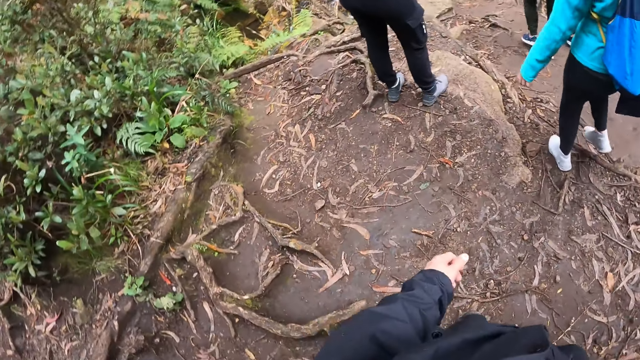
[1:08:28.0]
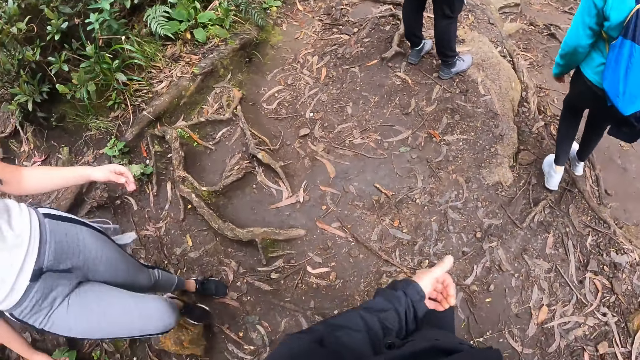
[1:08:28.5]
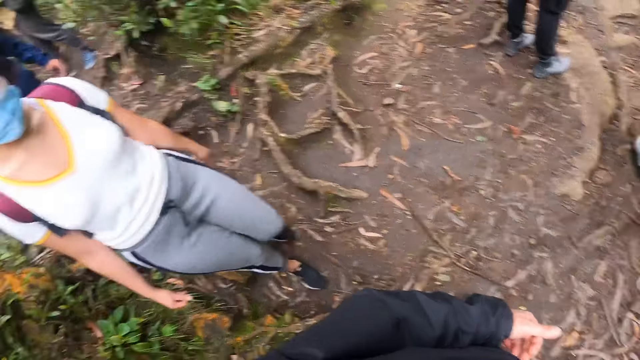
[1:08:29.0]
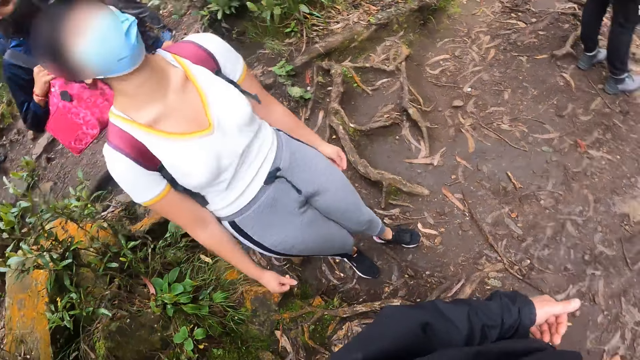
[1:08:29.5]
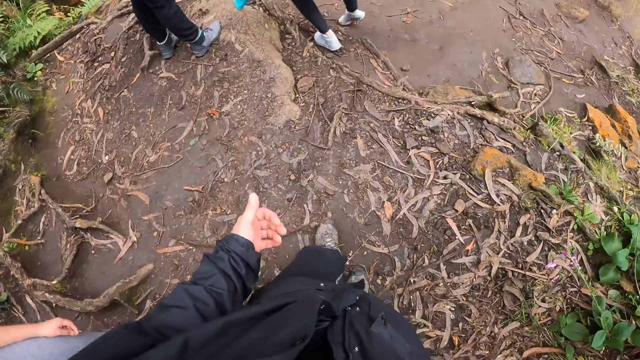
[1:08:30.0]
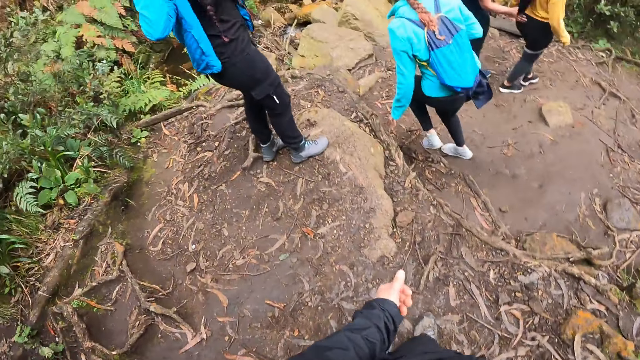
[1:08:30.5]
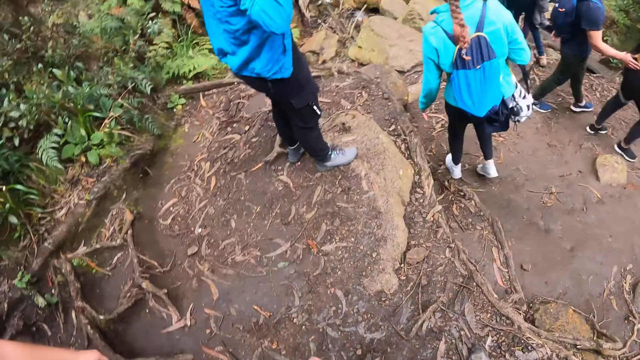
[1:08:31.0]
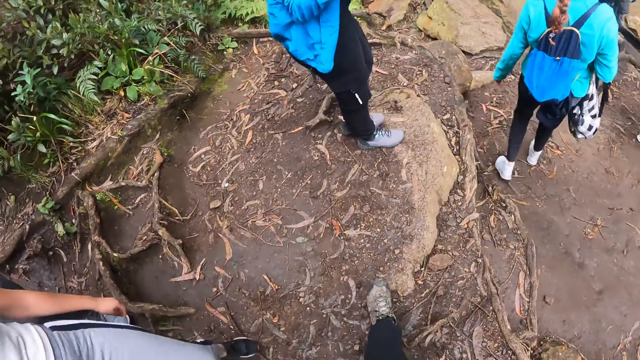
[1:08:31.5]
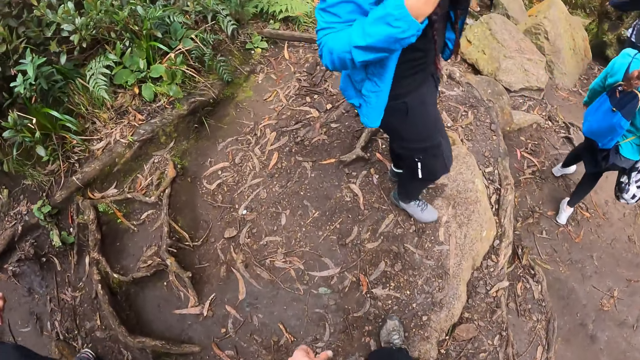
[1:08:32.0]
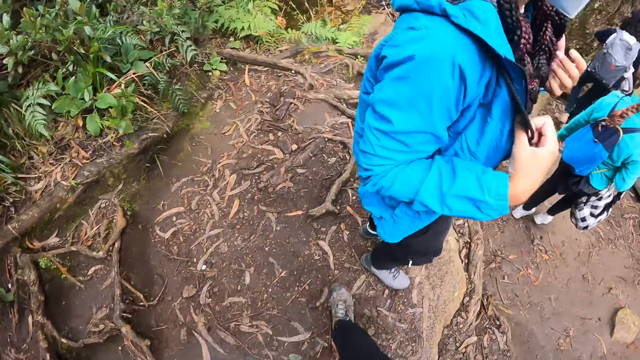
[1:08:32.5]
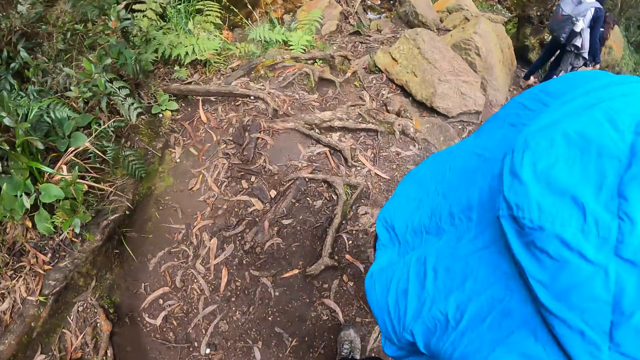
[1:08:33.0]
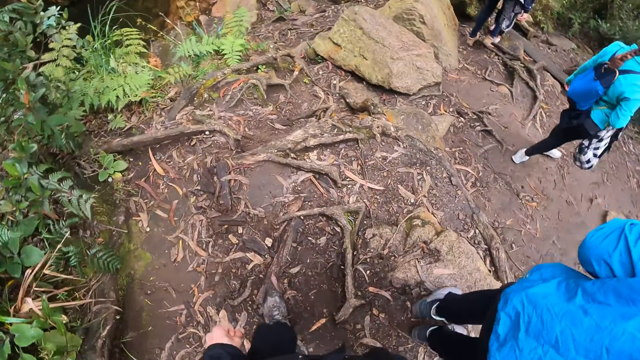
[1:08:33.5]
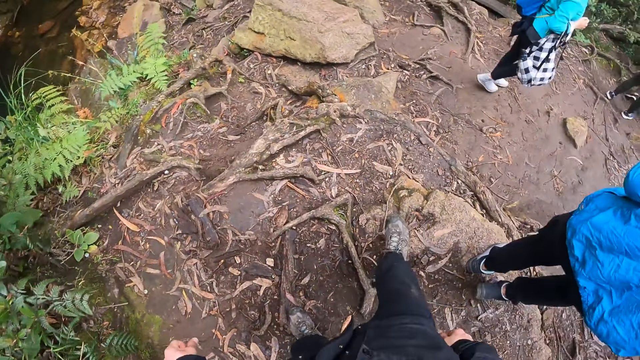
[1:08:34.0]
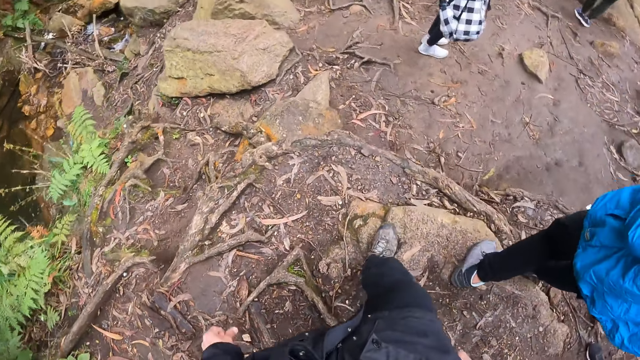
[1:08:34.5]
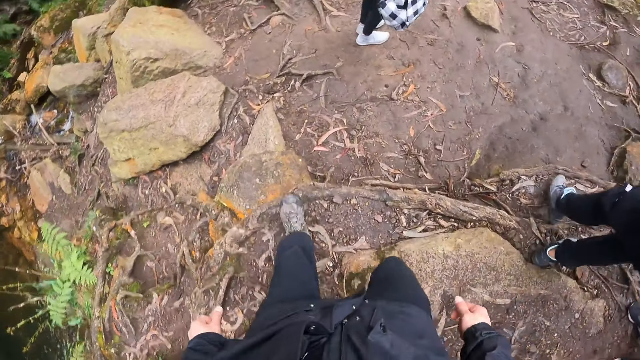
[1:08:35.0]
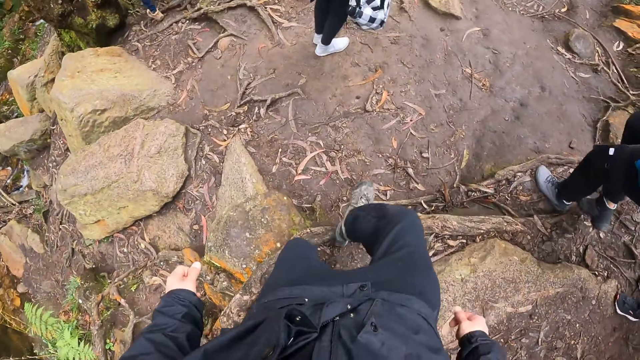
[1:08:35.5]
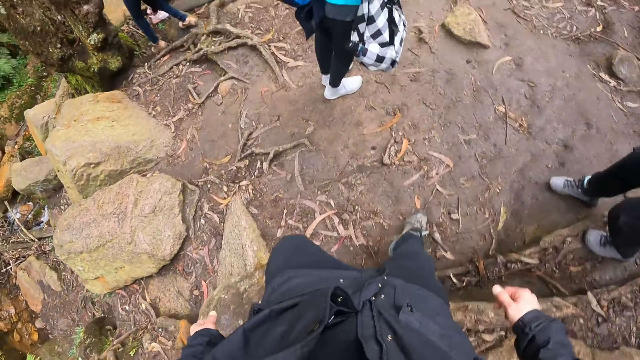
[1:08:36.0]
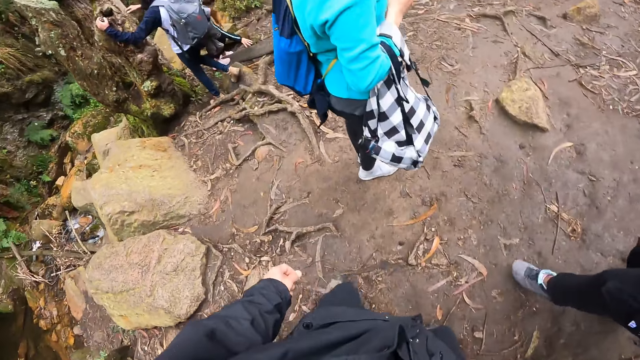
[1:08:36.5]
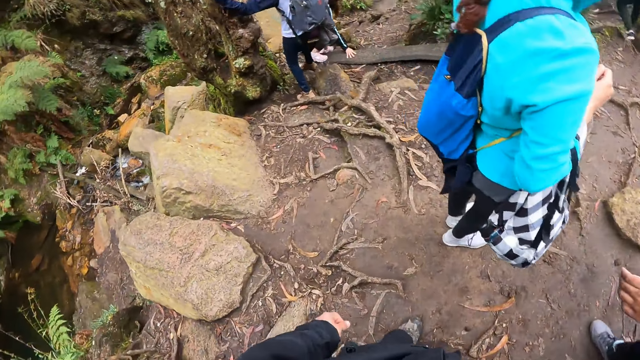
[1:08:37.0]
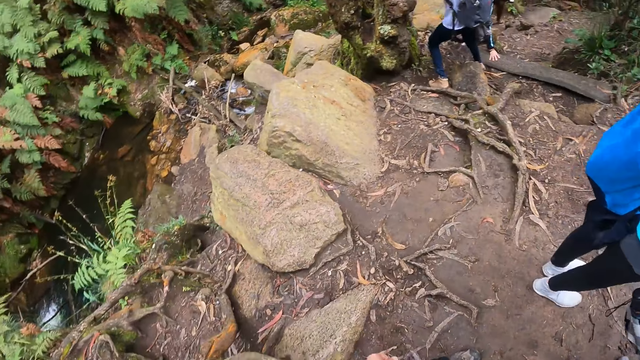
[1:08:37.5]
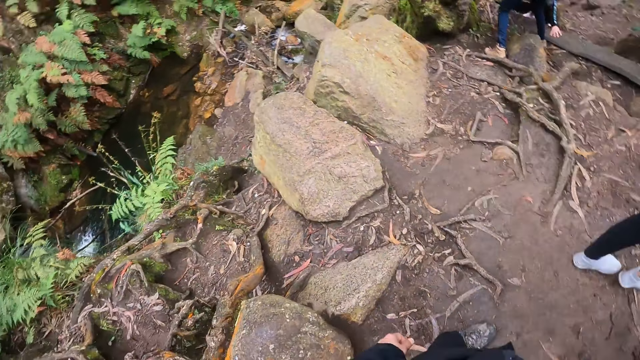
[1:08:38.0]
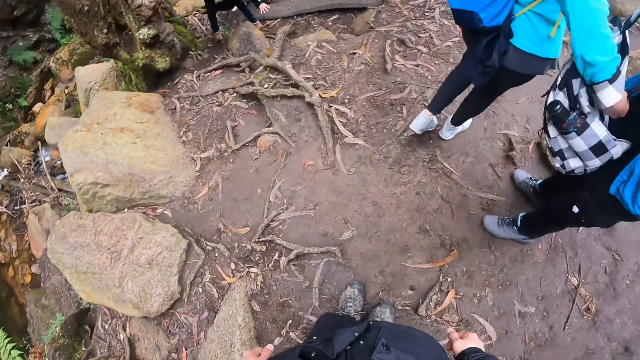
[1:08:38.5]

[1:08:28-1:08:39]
A woman talks to the camera wearer. The camera wearer walks. Another woman holds a bag with her right hand.

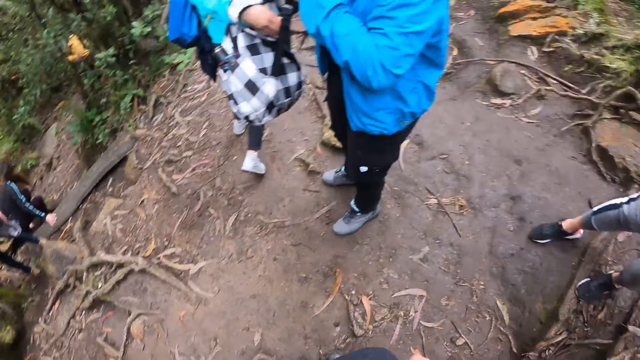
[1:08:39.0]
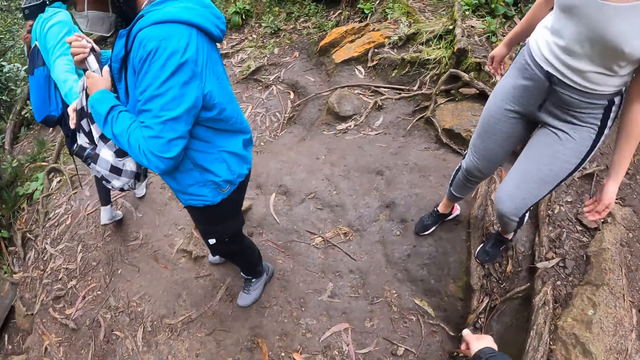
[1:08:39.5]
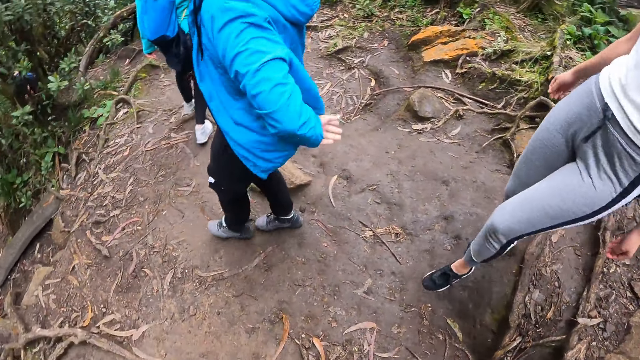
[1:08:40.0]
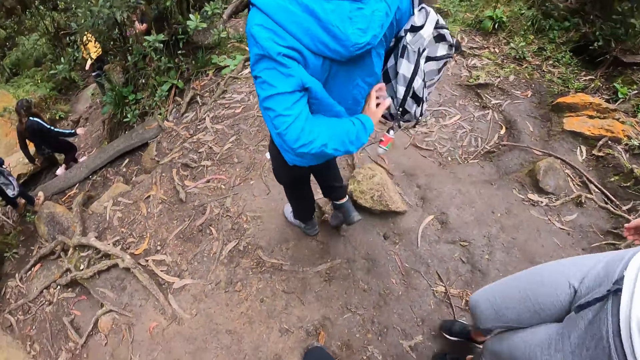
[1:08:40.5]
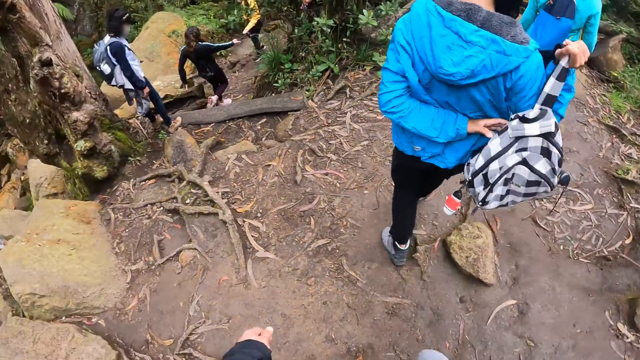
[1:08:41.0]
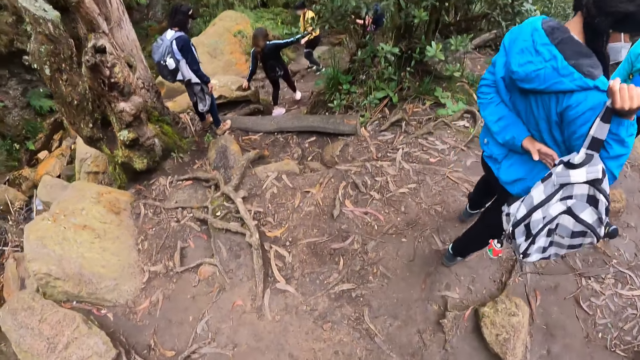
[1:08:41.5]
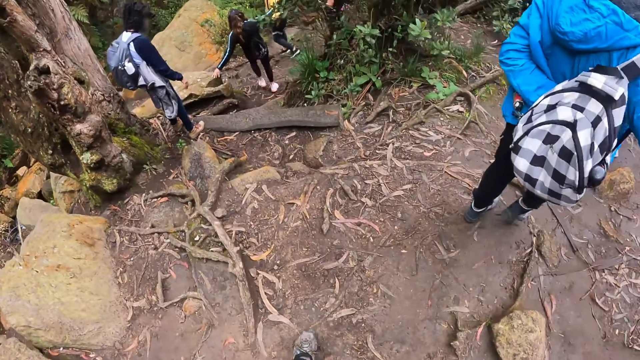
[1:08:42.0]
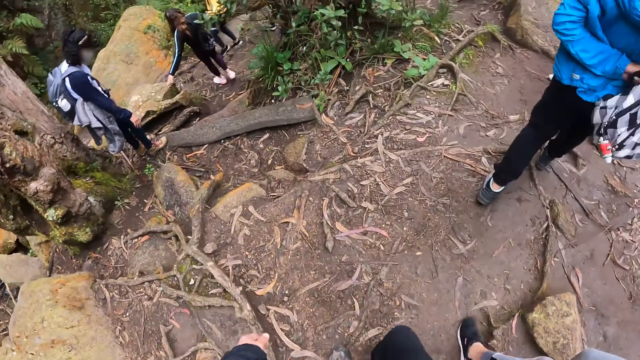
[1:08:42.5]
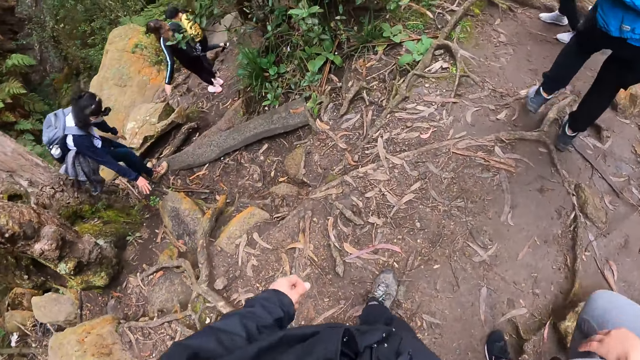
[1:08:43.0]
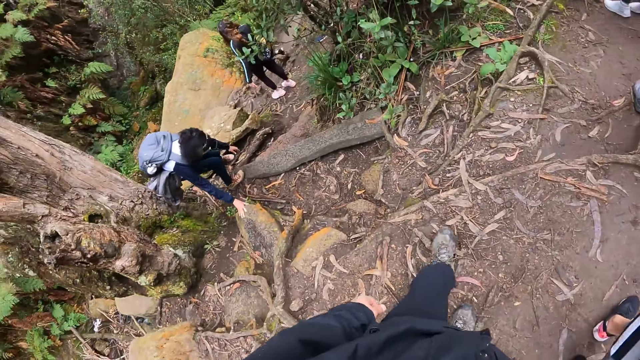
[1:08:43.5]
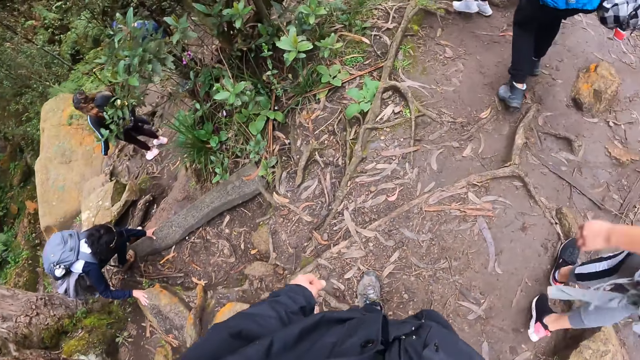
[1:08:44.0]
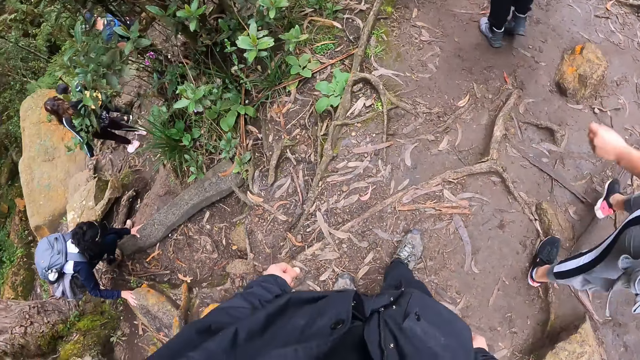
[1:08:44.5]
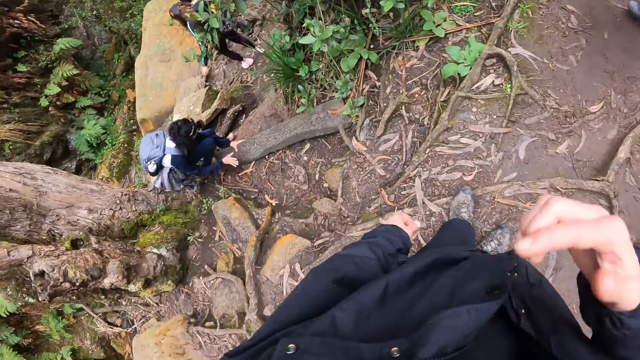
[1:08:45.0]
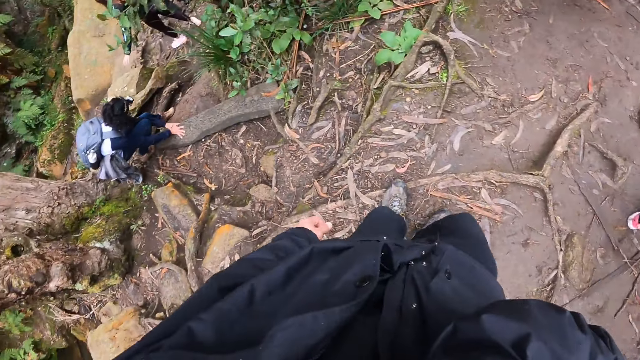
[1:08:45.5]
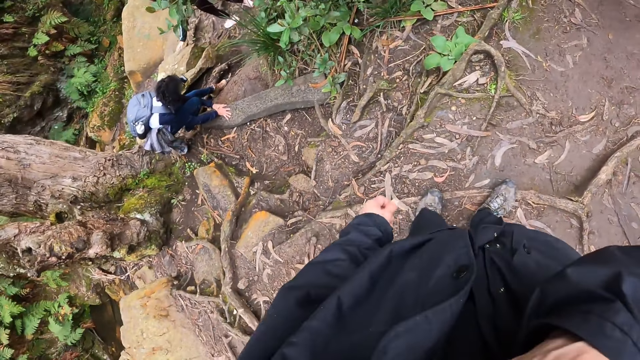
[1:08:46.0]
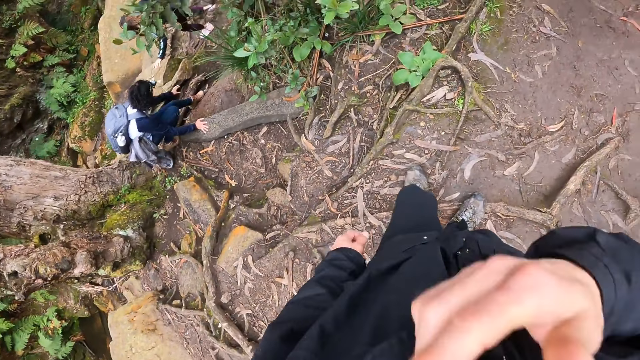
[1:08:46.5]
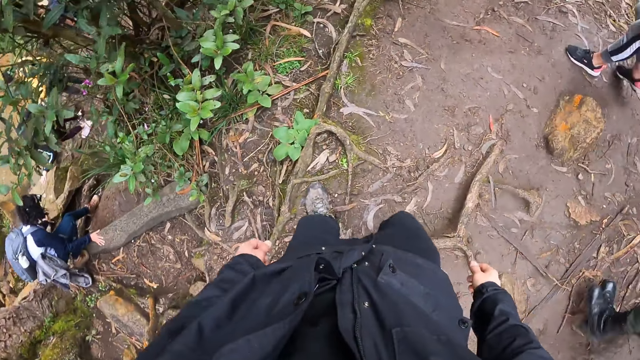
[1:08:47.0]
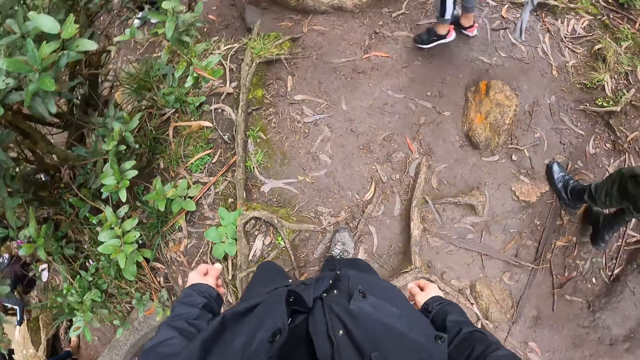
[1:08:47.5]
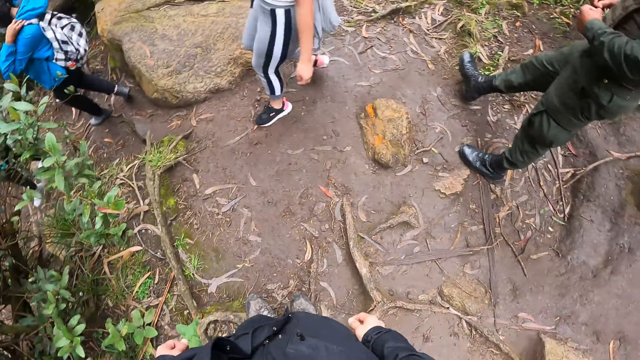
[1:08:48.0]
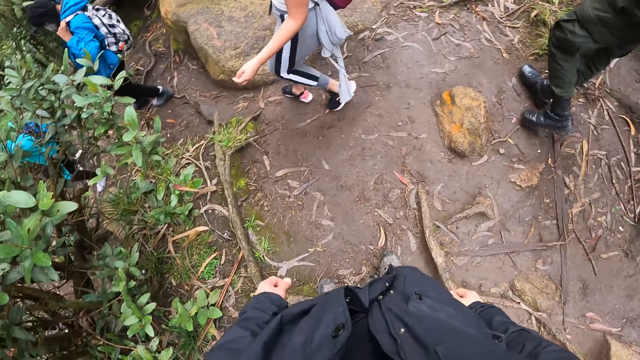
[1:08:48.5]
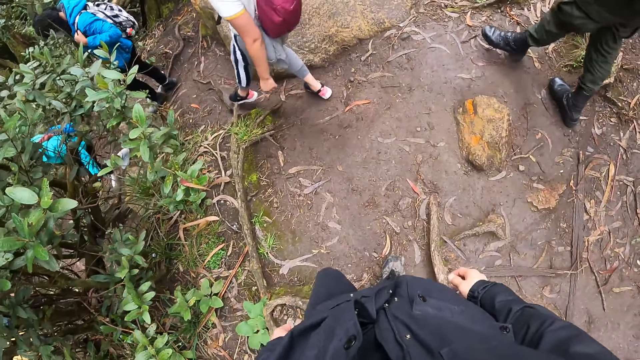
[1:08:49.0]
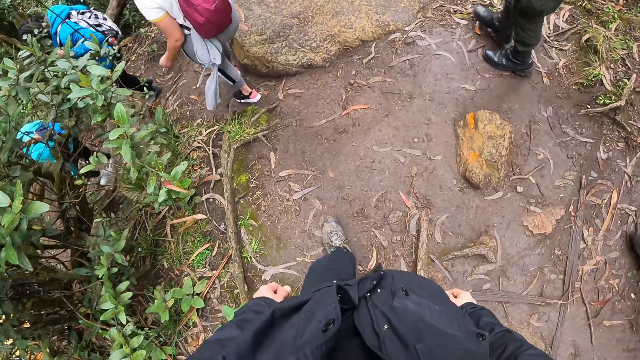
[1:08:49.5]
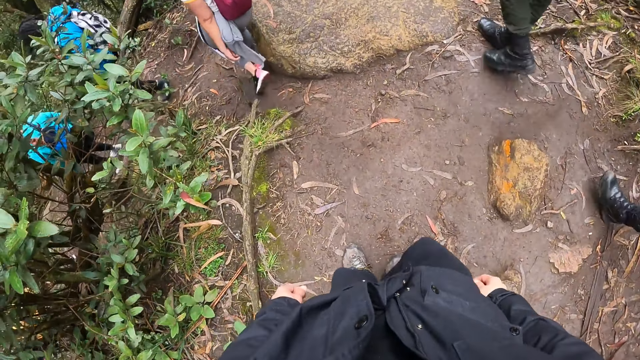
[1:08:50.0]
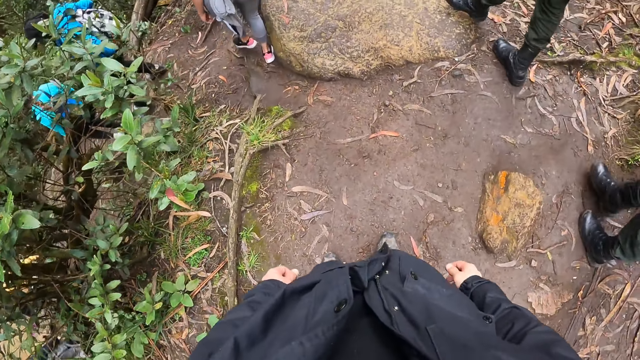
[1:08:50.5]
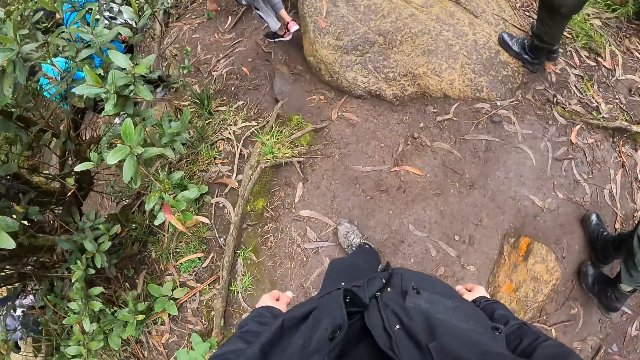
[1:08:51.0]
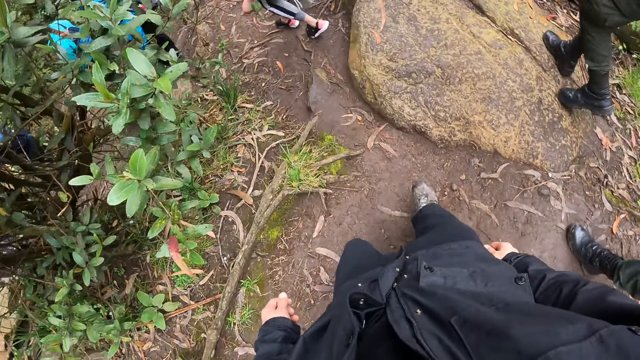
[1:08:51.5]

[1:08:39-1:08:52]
A woman gives the bag to another woman. The other woman carries the bag on her shoulder. The camera wearer raises his right hand towards his face. He raises his right hand towards his face again. He raises his hands towards his face. He walks.
